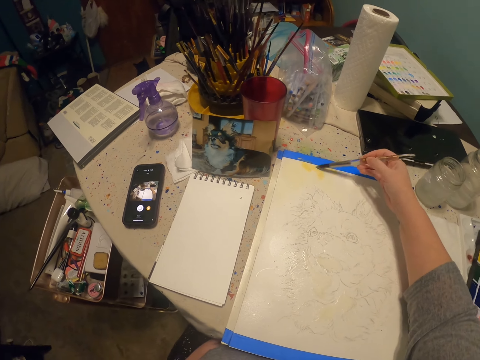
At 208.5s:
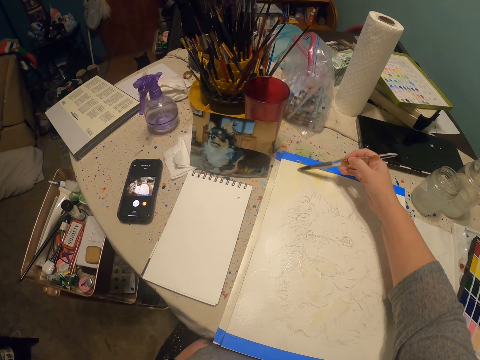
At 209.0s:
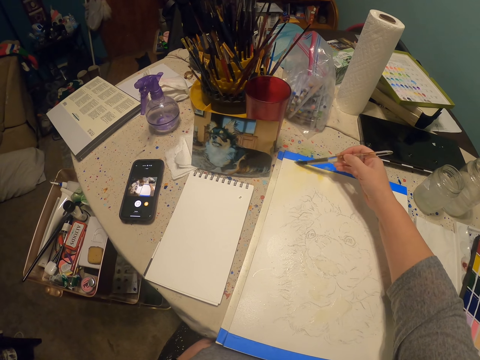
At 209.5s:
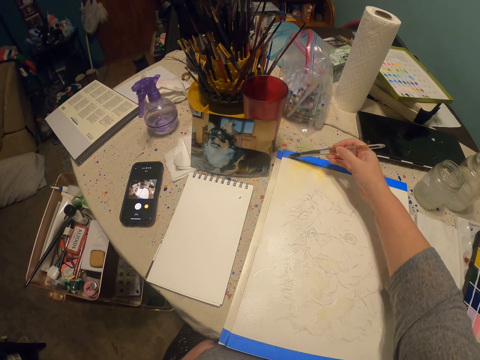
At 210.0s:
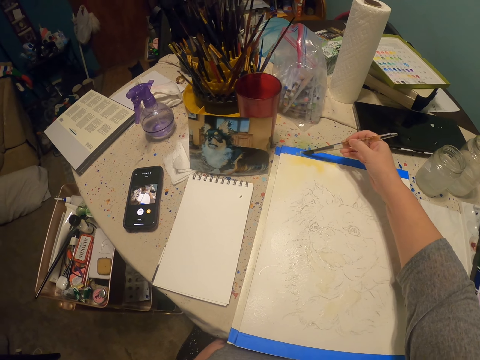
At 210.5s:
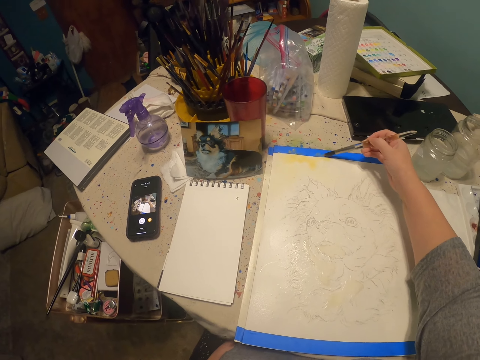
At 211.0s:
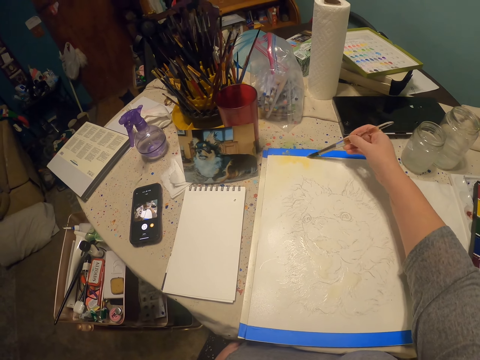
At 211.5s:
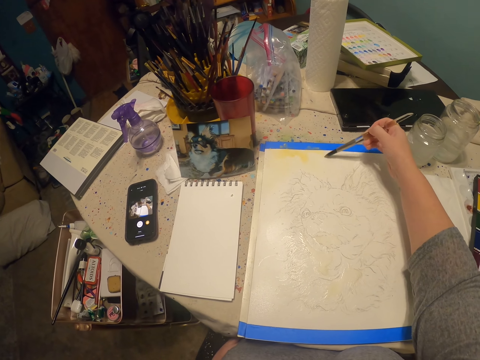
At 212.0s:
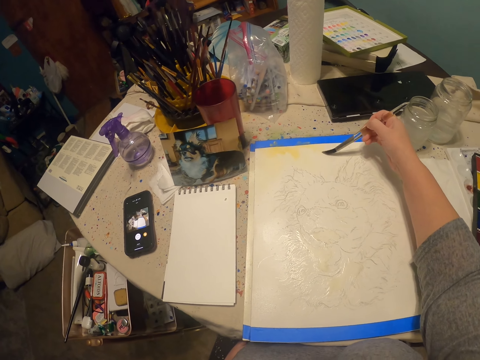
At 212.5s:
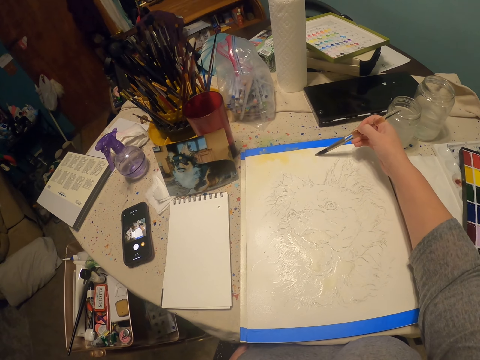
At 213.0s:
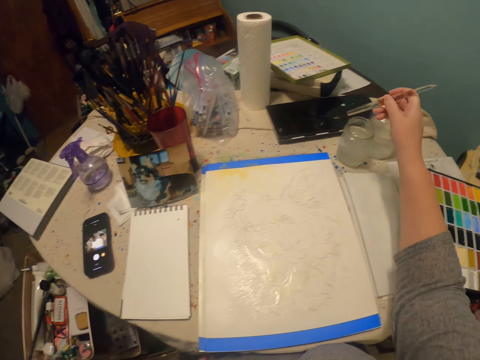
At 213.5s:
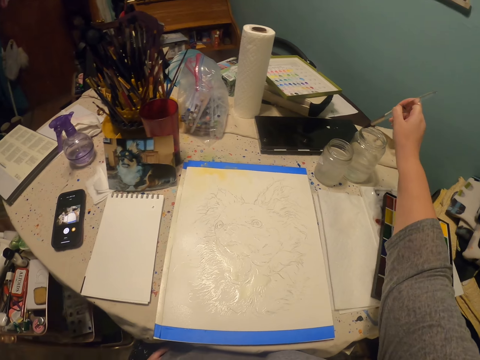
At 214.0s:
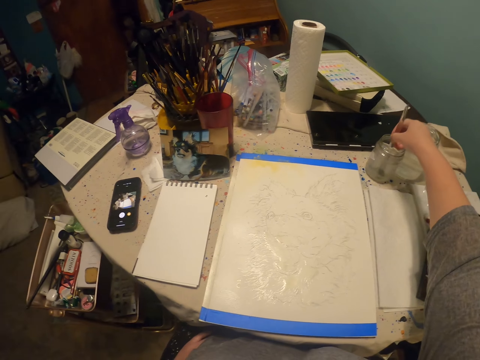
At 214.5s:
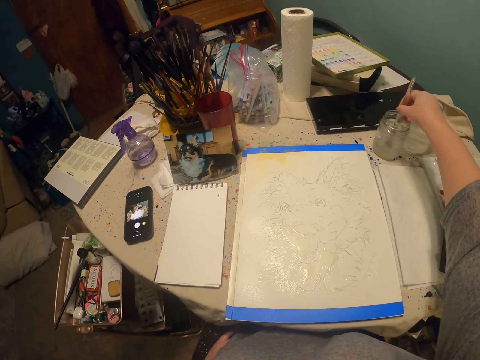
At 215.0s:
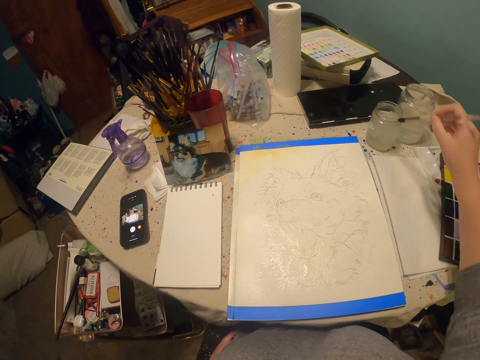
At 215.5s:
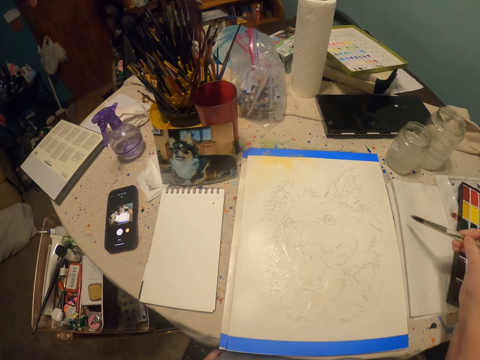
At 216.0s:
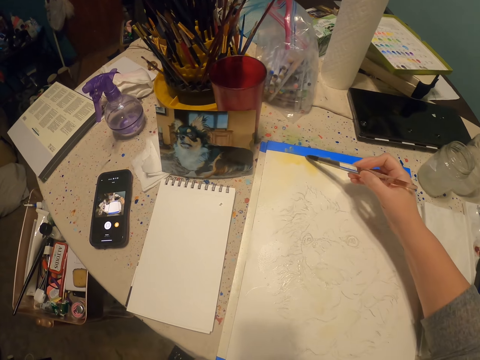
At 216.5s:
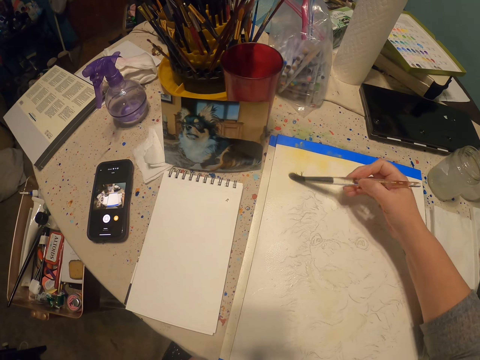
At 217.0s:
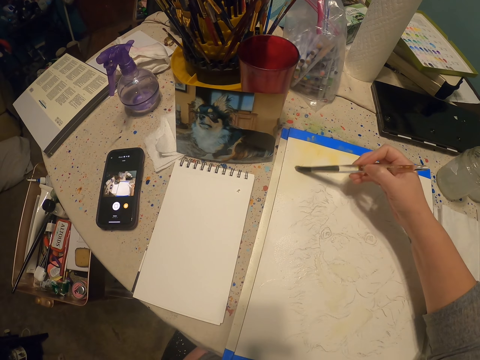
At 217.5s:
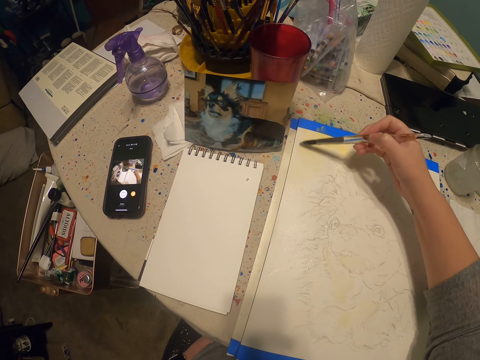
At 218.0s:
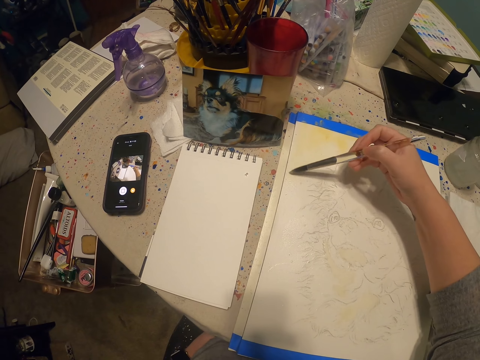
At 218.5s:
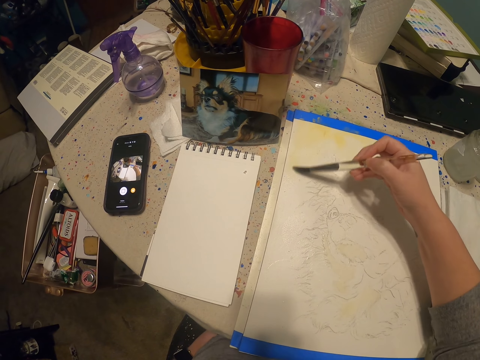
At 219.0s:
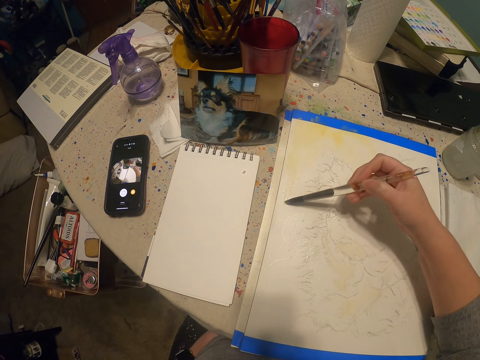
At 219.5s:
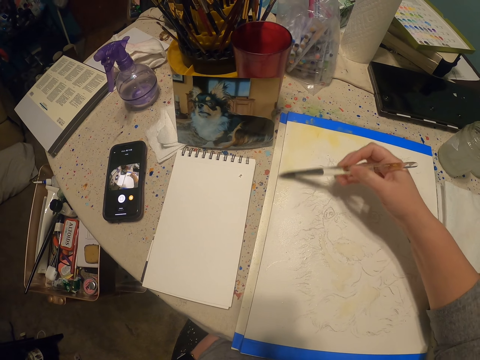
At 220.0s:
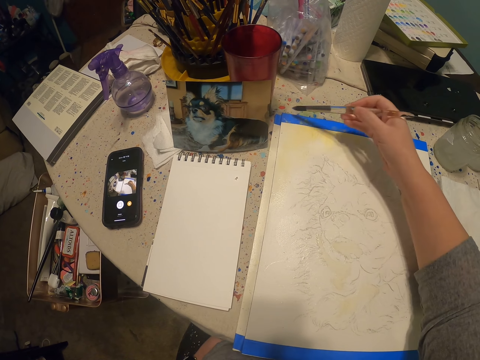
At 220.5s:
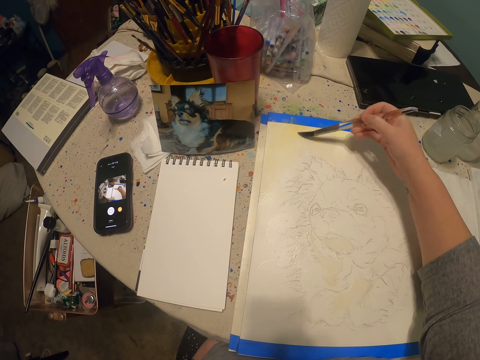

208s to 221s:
The camera wearer dips a painting brush into a jar of water. They wipe the tip of the brush on a paper. They paint on the paper.

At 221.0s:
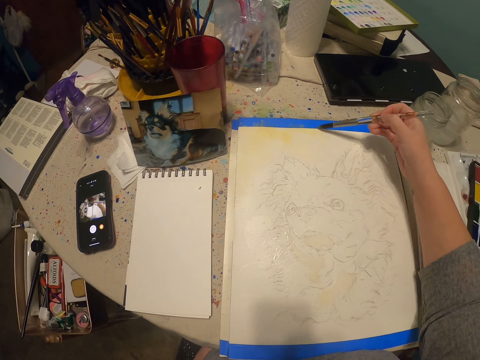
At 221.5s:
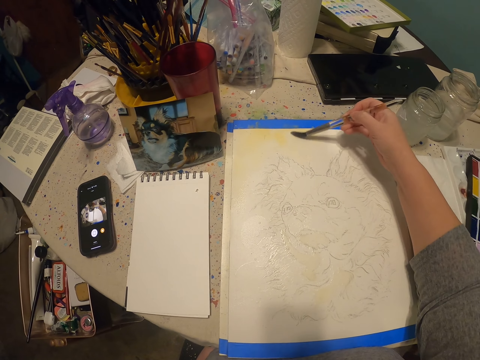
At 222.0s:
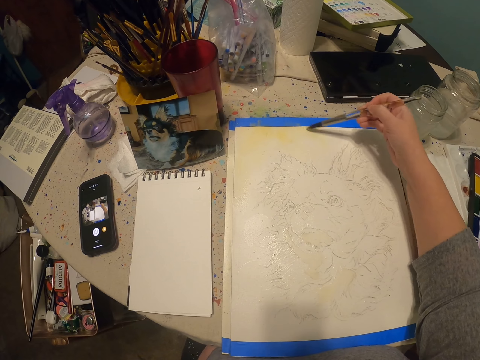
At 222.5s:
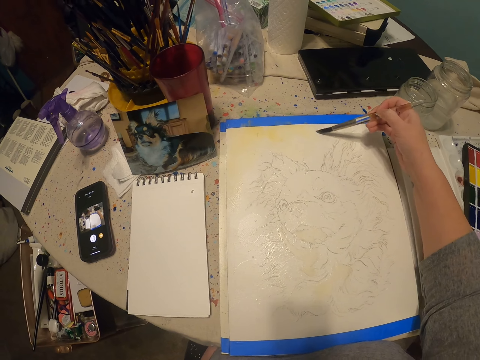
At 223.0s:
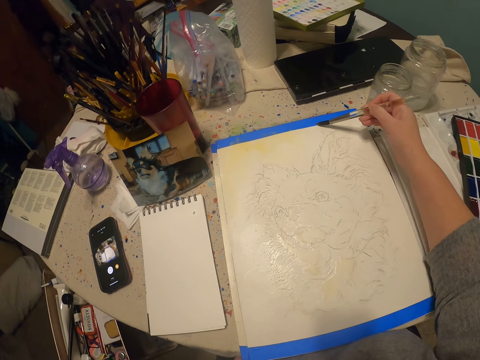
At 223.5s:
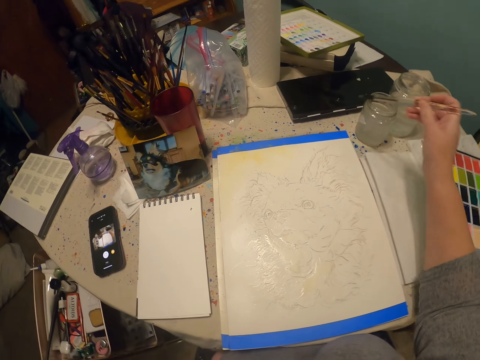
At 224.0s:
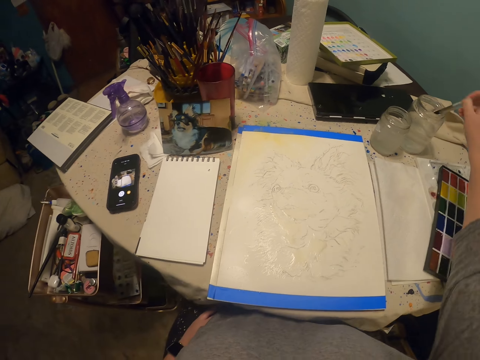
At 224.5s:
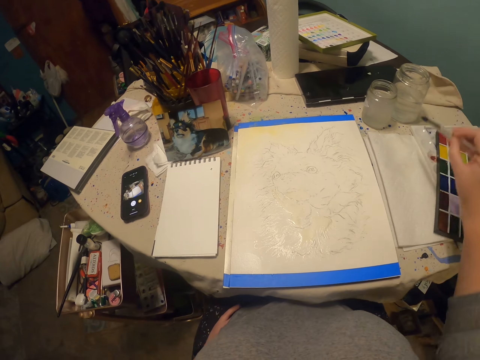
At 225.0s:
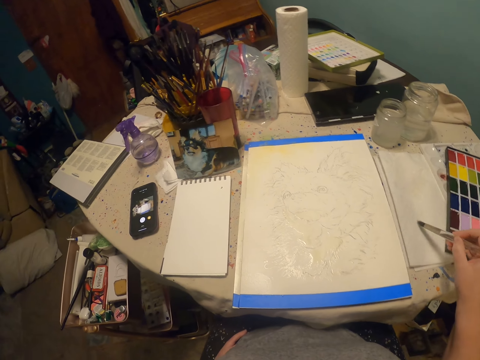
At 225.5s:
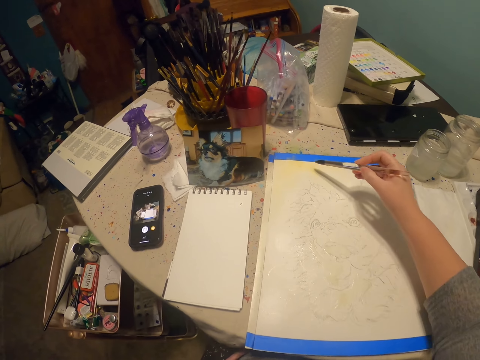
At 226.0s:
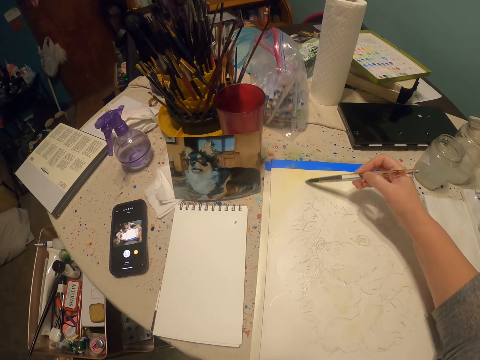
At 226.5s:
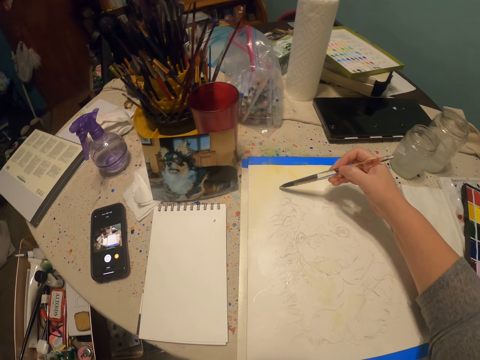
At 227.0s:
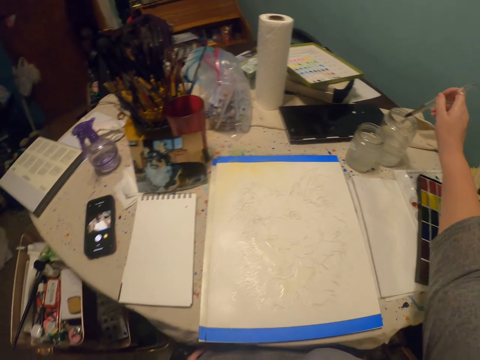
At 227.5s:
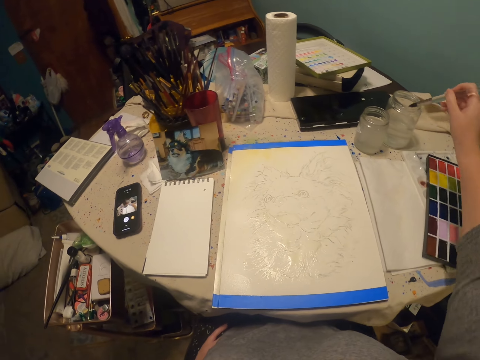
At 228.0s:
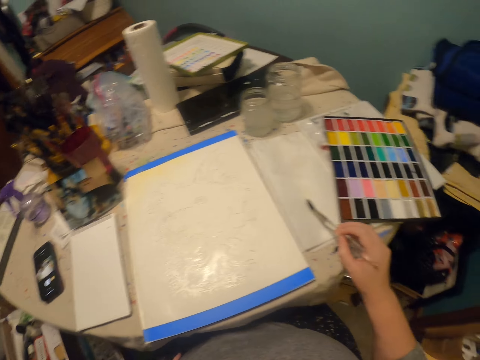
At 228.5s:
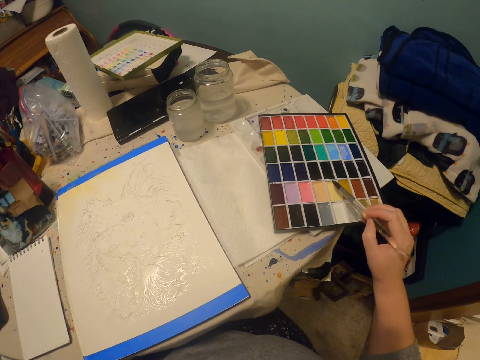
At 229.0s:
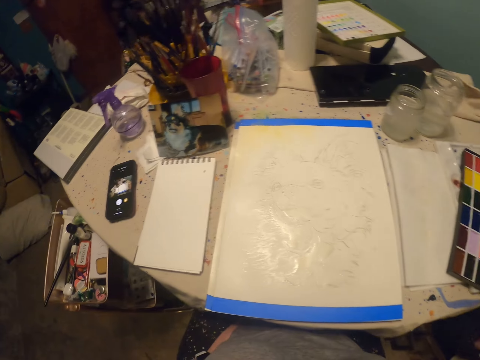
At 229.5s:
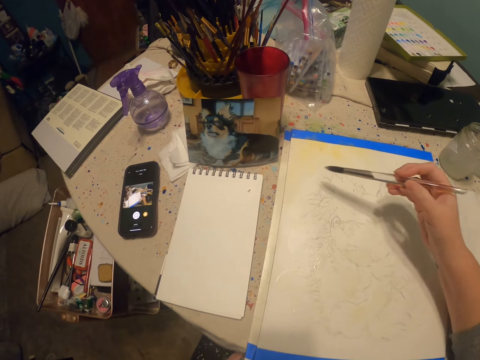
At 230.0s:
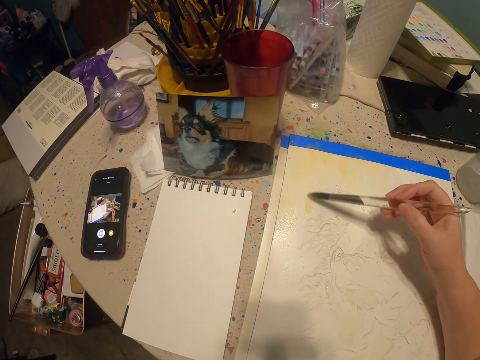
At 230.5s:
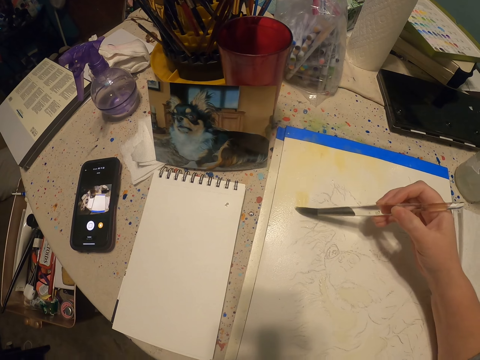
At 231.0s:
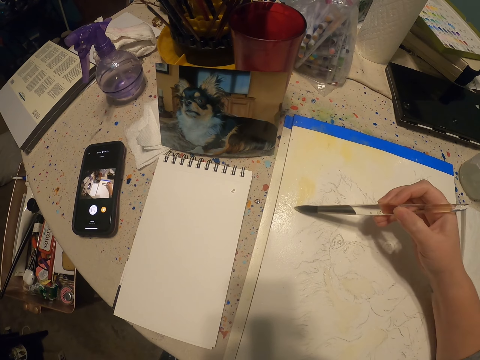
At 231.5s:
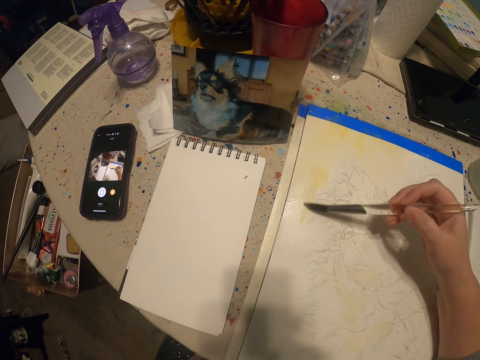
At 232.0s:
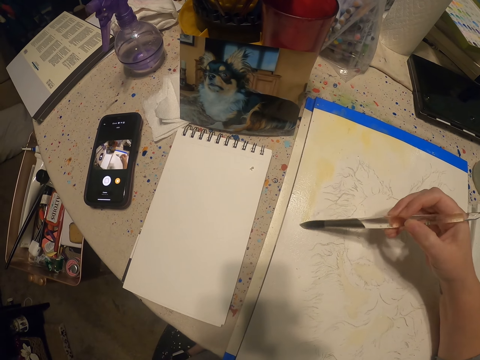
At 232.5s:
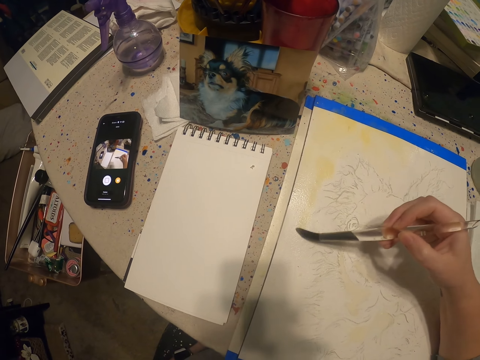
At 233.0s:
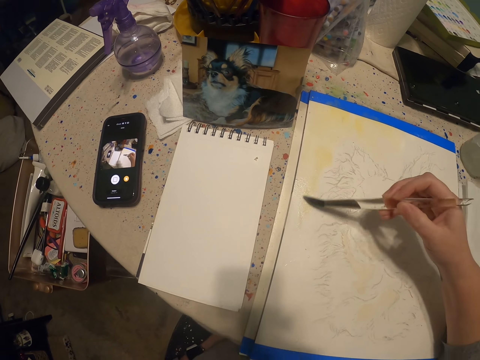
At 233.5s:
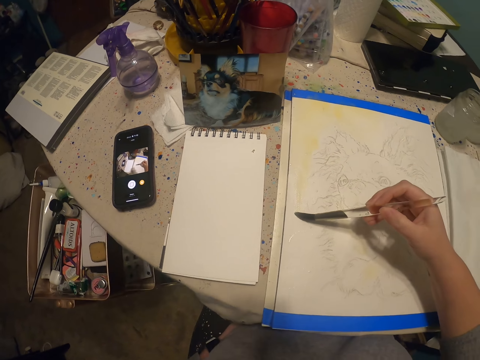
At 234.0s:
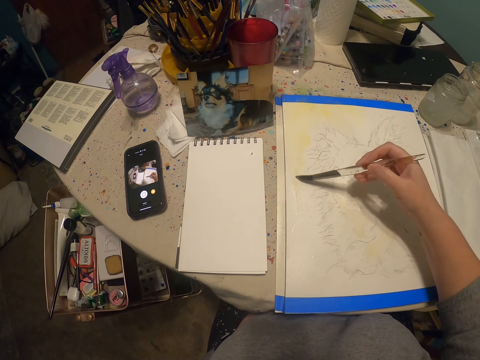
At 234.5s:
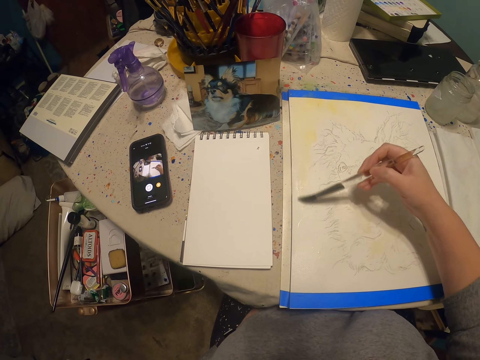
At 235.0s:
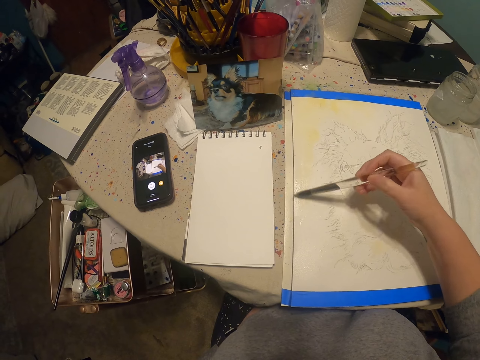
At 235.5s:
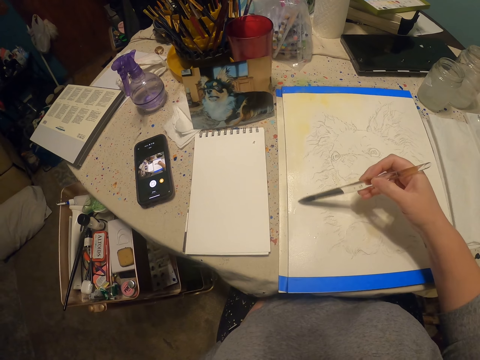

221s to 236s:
The camera wearer dips a painting brush into a jar of water. They wipe the tip of the brush on a paper. They paint on the paper. They dip the brush into the jar of water. They wipe the tip of the brush on the paper. They immerse the brush in watercolor. They paint on the paper.
